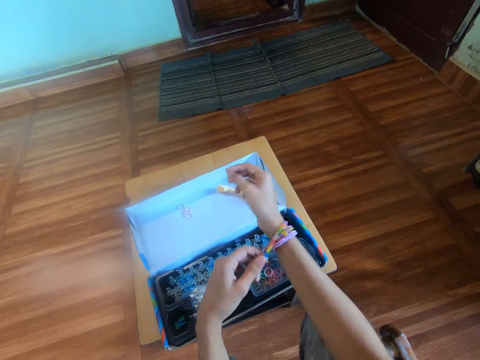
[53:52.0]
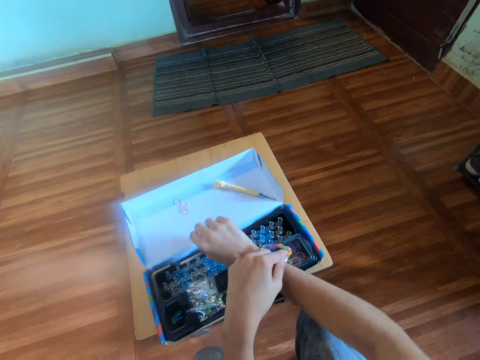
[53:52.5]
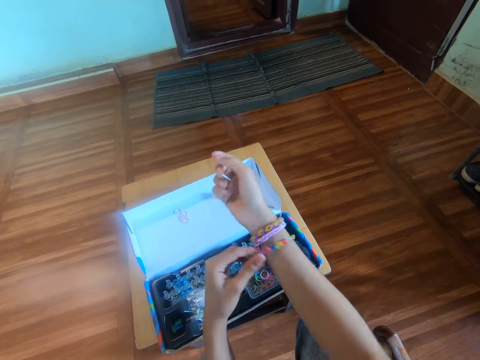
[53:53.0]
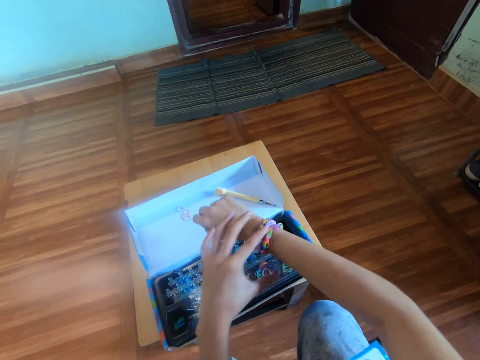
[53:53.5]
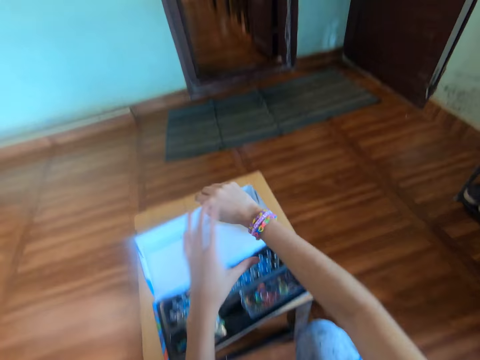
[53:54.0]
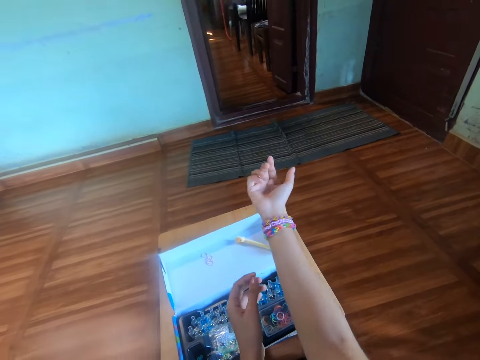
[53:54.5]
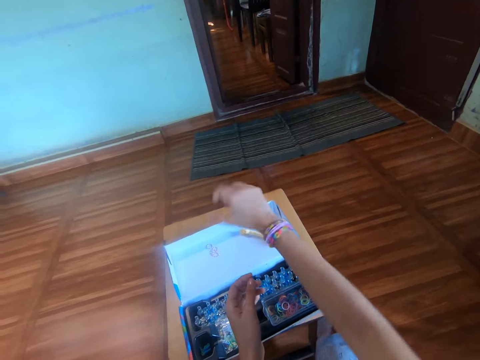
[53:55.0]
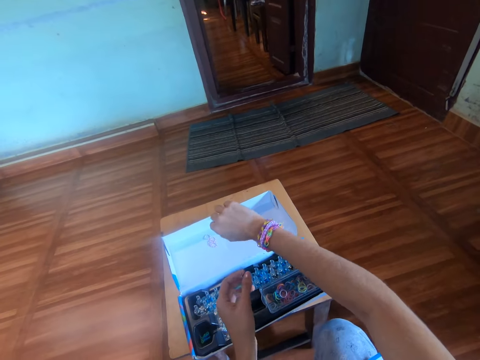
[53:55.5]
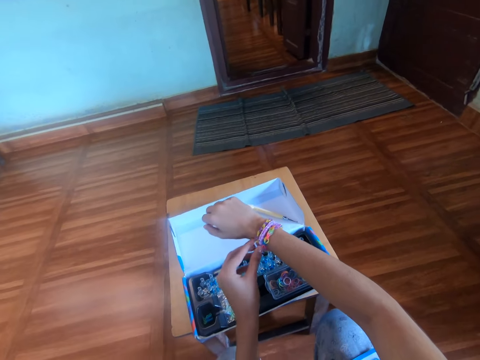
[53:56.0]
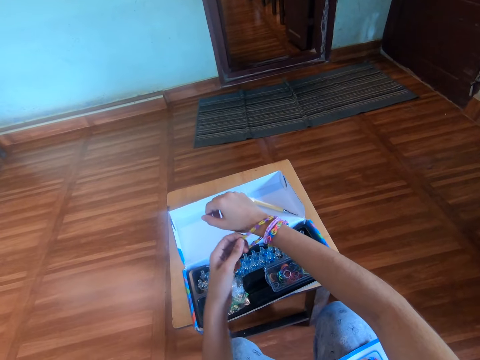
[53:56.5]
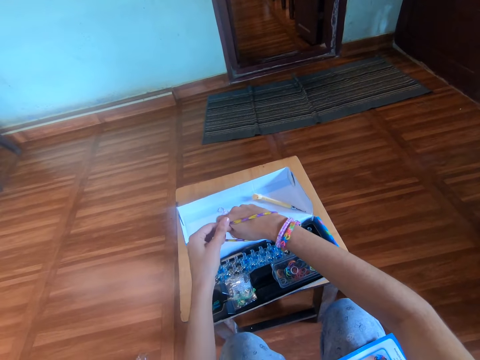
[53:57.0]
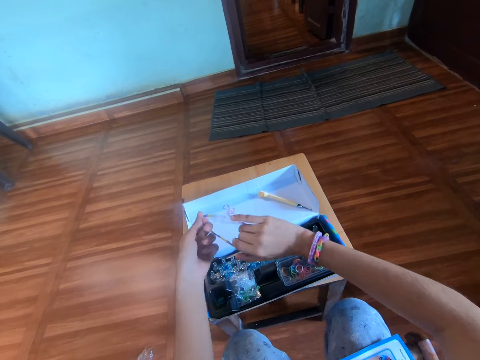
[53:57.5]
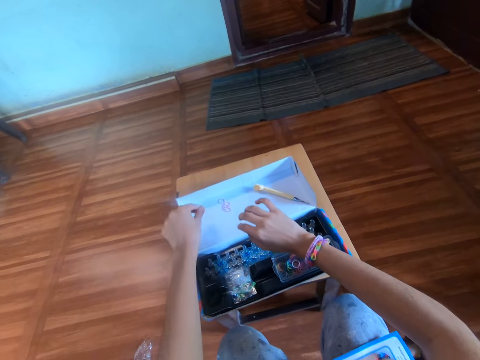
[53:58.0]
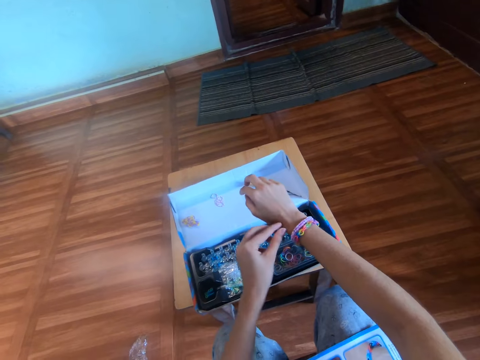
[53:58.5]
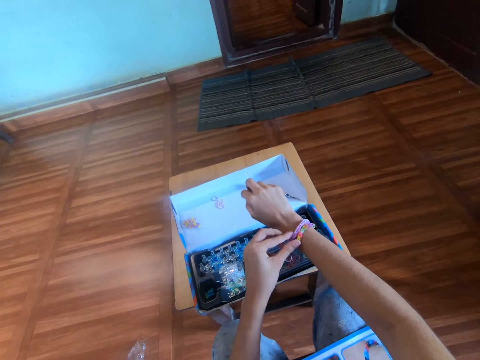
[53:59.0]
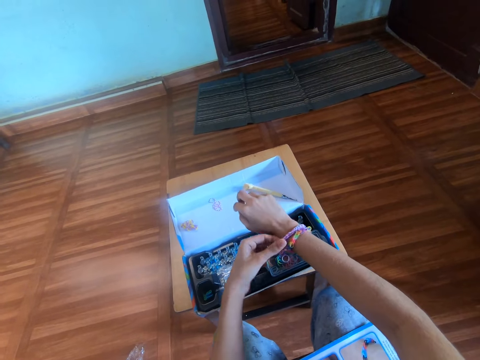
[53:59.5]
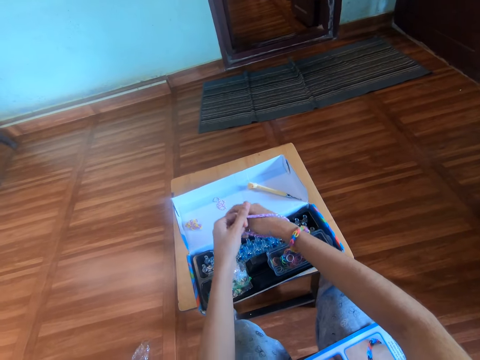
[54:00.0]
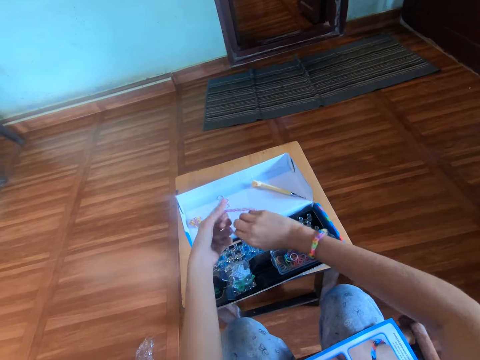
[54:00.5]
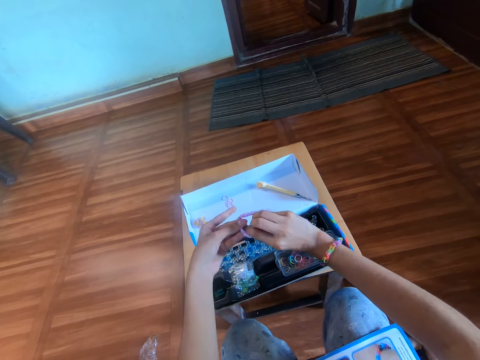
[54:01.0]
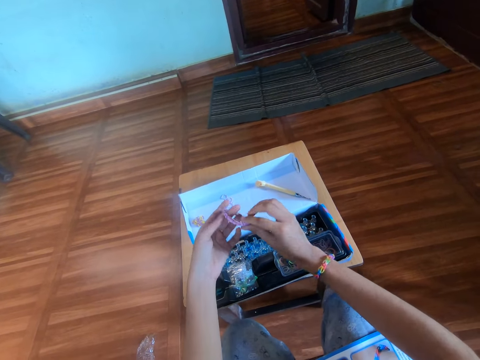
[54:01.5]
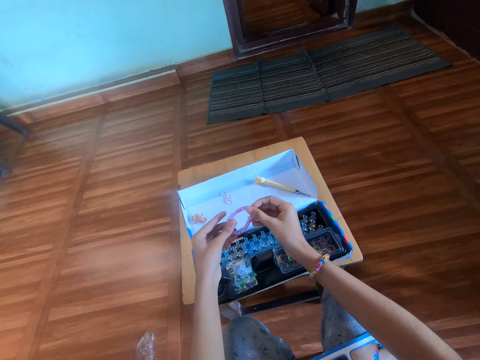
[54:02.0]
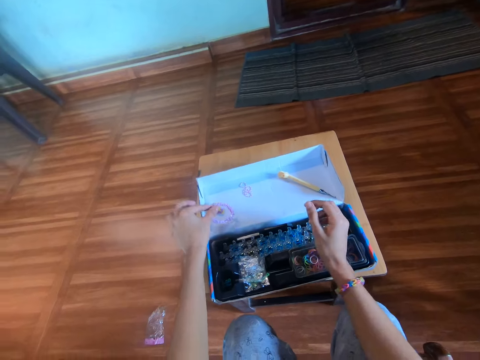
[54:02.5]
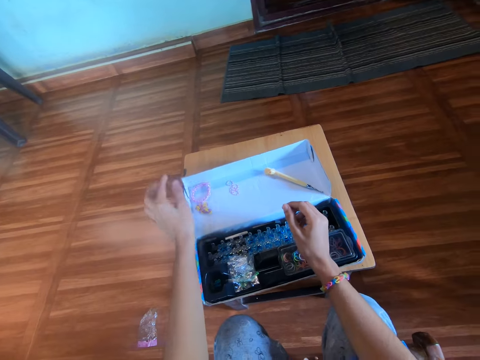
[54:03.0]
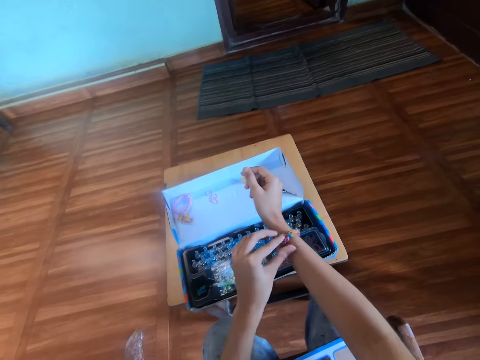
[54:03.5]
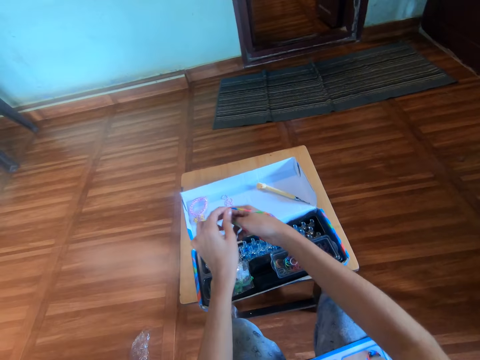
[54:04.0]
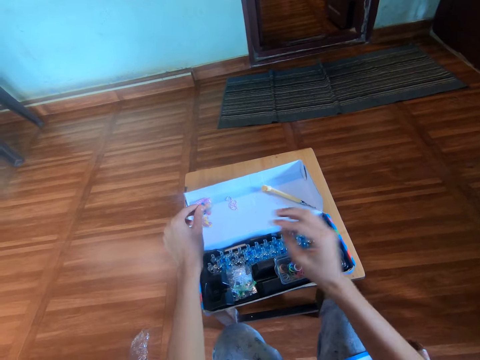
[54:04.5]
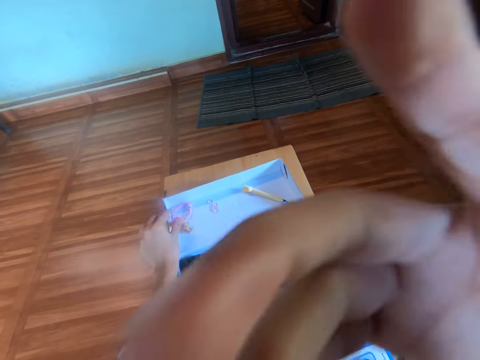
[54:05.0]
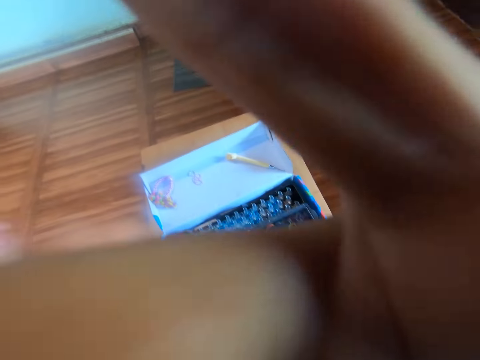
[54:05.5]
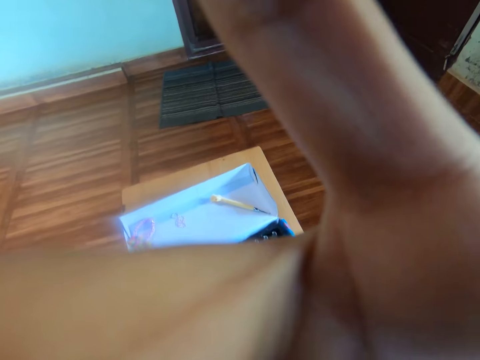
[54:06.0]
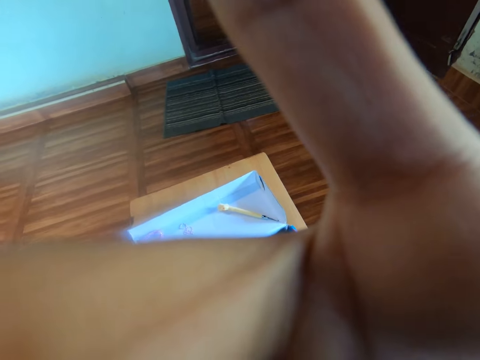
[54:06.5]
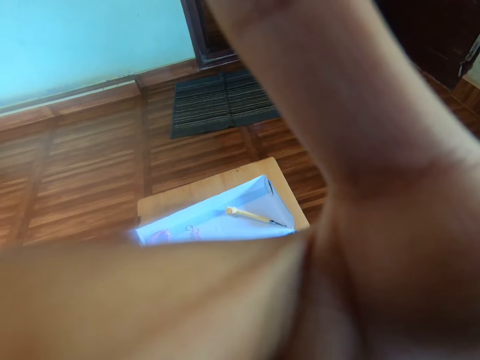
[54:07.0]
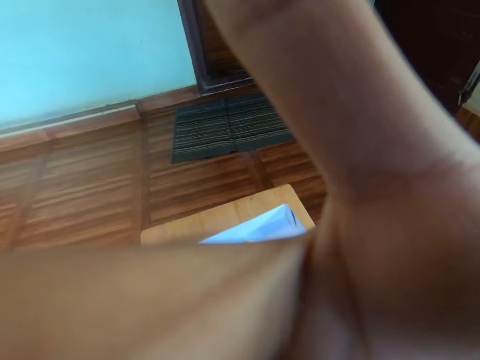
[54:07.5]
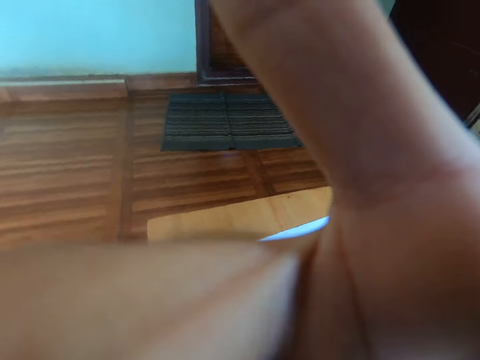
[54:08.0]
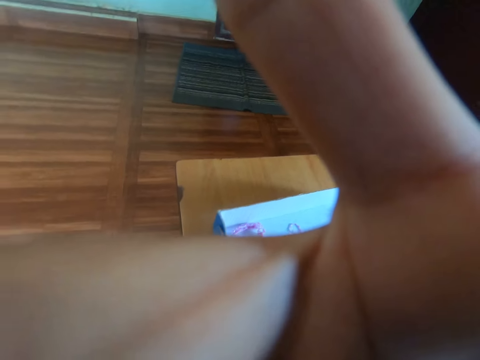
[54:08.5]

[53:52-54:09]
The camera wearer adjusts the bracelet on the left hand. They turn the right hand. They remove one bracelet from the right hand with the left hand. They drop the bracelet on the pack with the left hand. They remove another bracelet from the right hand with the left hand. They drop the bracelet on the pack with the left hand. They remove the last bracelet from the right hand with the left hand. They drop the bracelet on the pack with the left hand. They adjust the camera.

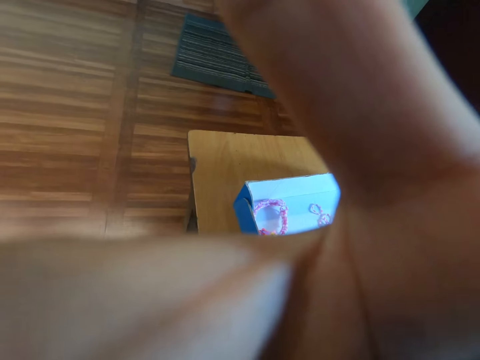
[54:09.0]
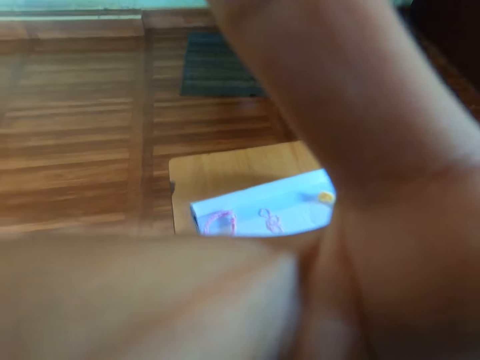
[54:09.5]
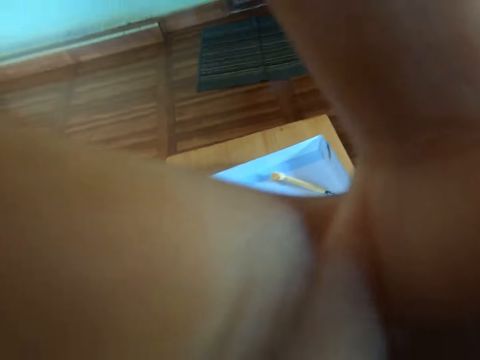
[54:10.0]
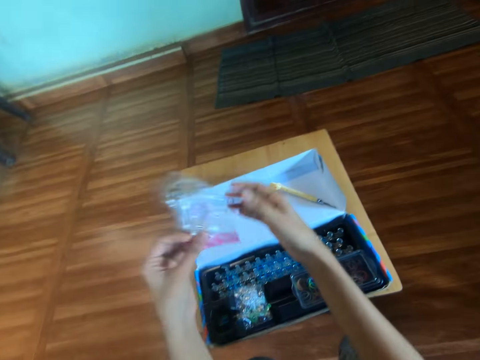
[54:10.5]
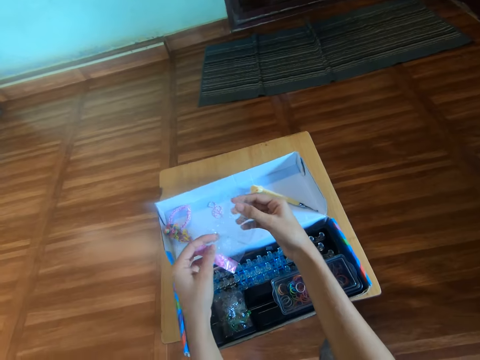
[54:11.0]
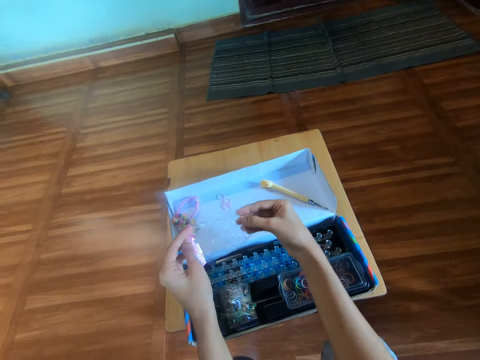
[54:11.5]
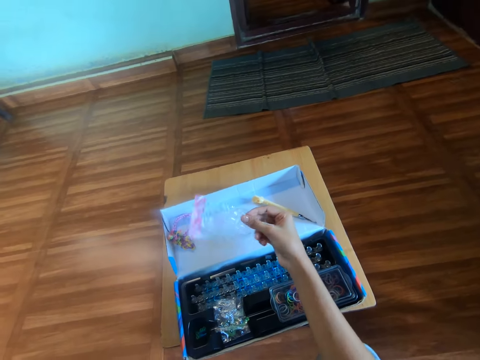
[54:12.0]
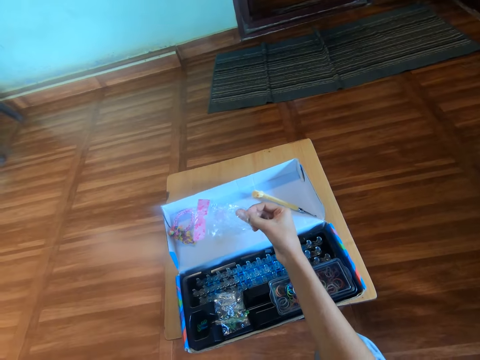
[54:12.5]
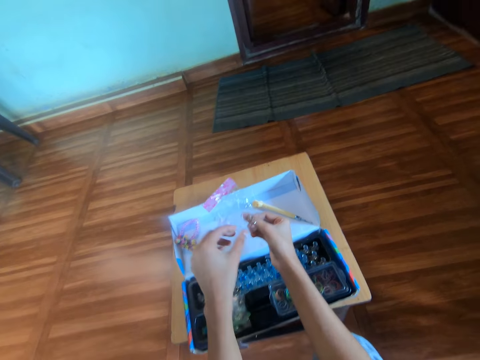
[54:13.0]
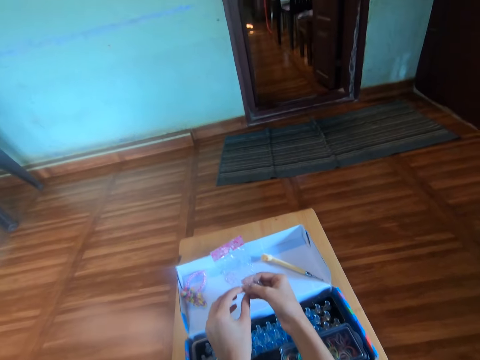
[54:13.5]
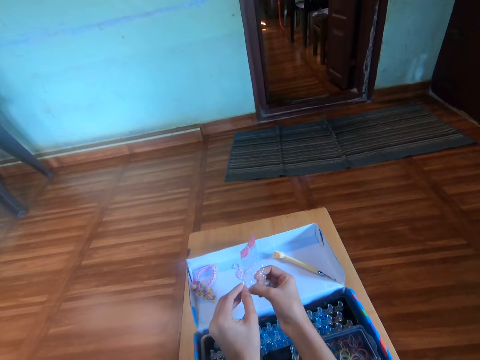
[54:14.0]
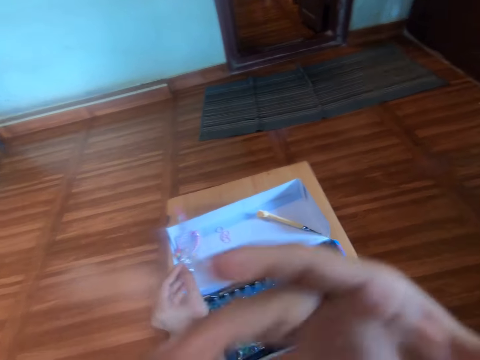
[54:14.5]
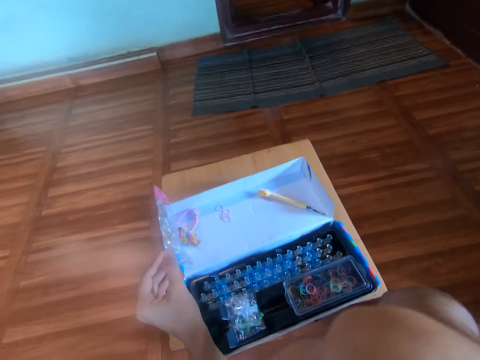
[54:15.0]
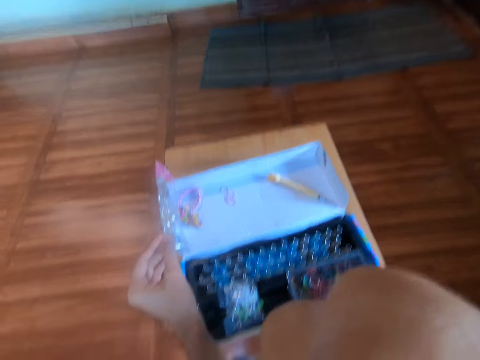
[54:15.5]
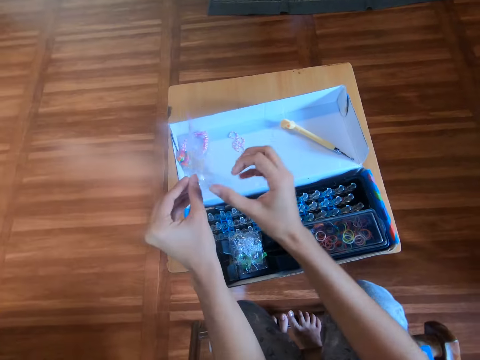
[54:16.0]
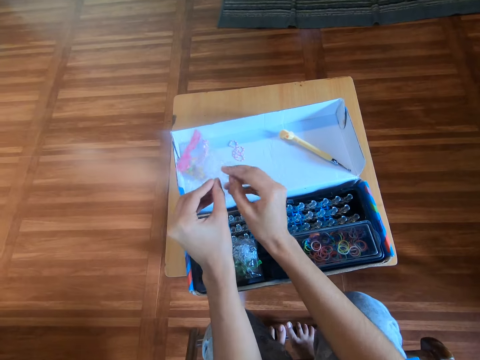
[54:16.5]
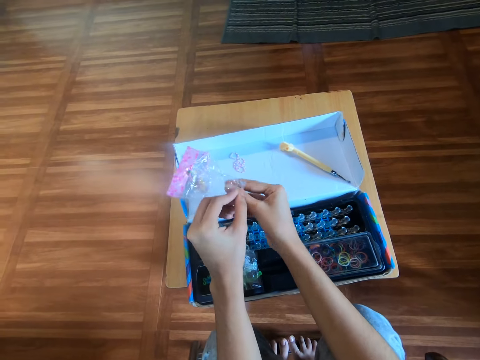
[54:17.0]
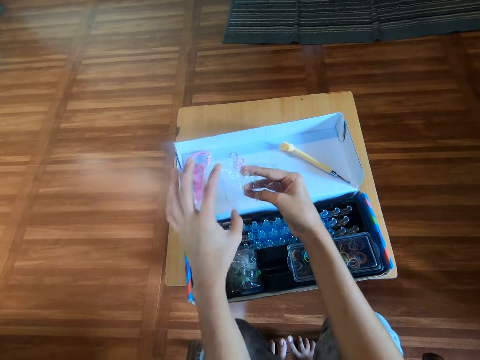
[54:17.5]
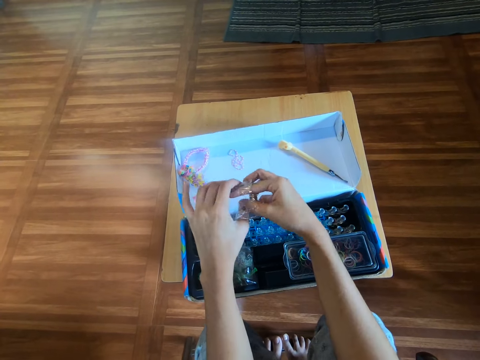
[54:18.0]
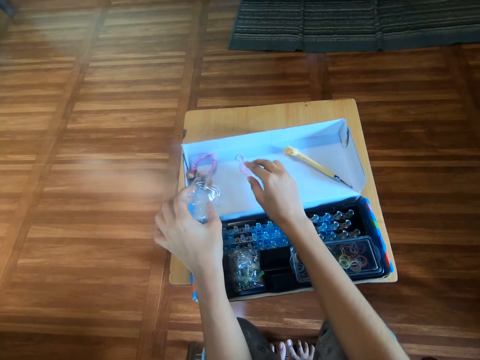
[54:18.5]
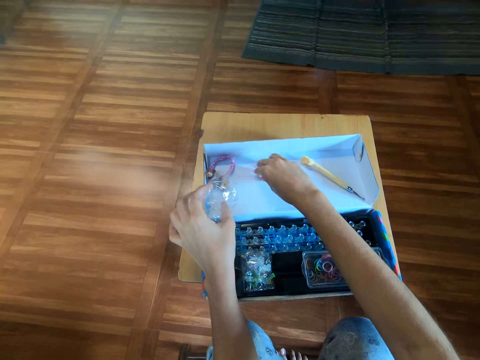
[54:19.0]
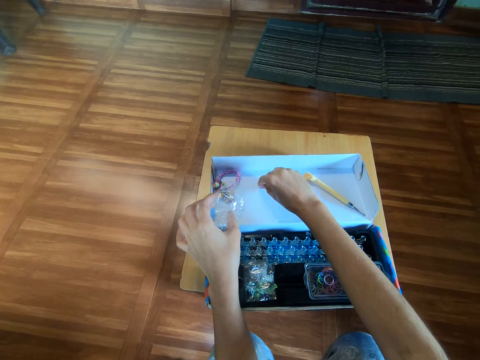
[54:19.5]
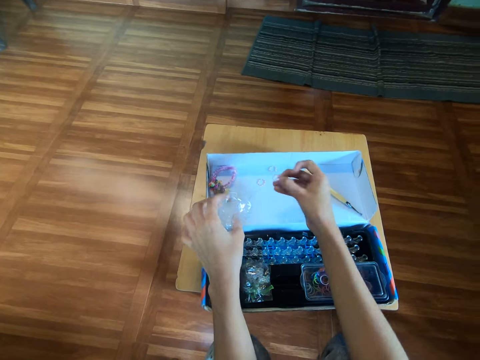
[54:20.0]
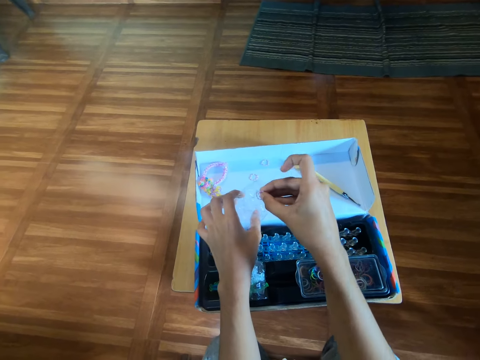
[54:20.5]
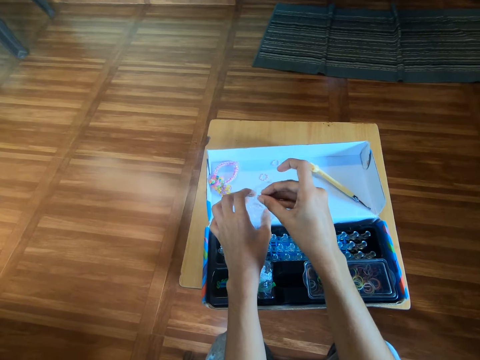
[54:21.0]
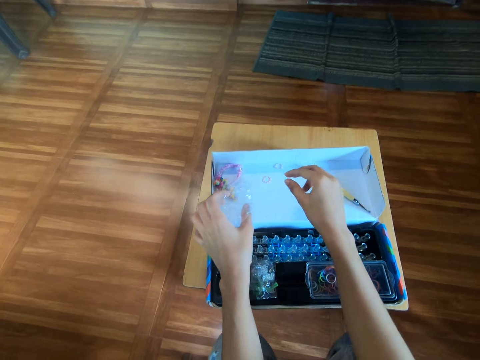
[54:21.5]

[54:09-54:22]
The camera wearer moves a nylon or plastic bag from the left hand to the right hand. They lift the left hand from the plastic bag. They open the plastic bag on the right hand. They move the nylon from the right hand to the left hand. They adjust the camera. They touch the face. They open the nylon with the right hand. They pick rubber bands from the pack with the right hand. They hold the rubber band. They put the rubber bands into the nylon in the left hand with the right hand.
